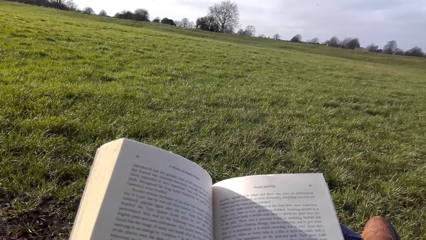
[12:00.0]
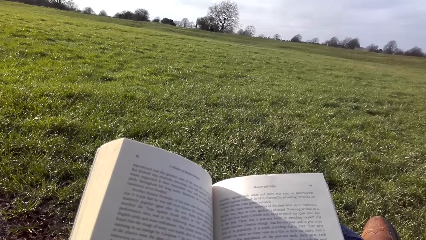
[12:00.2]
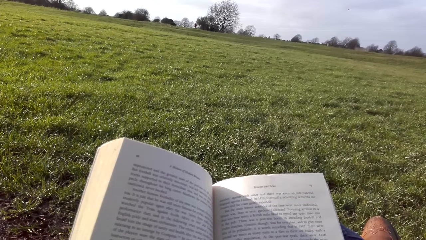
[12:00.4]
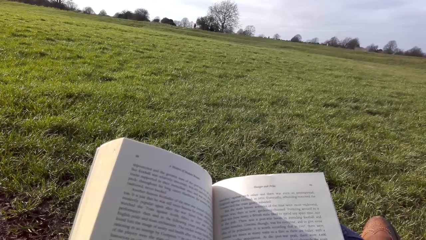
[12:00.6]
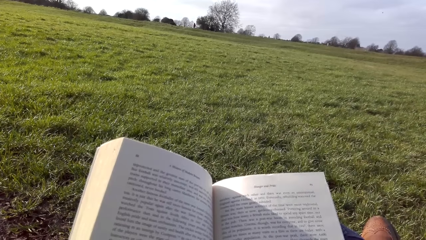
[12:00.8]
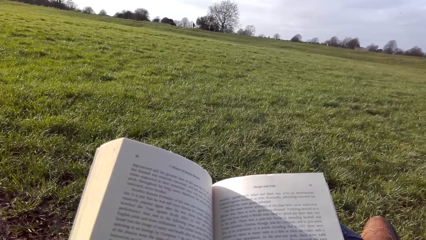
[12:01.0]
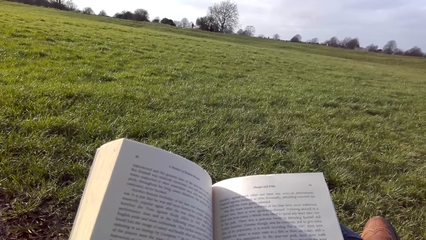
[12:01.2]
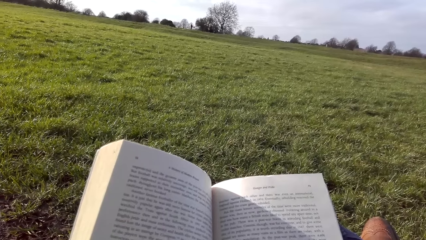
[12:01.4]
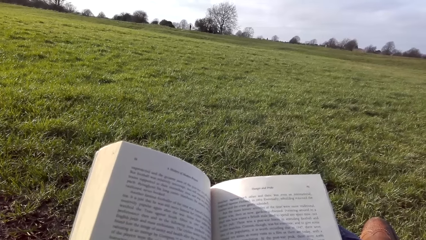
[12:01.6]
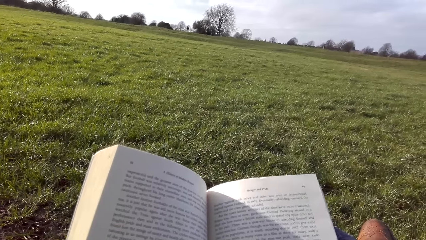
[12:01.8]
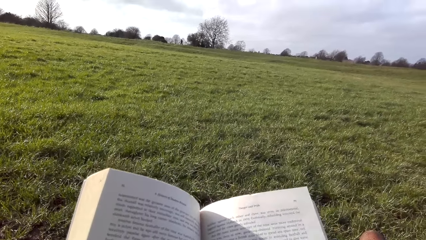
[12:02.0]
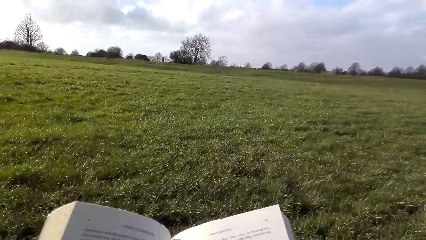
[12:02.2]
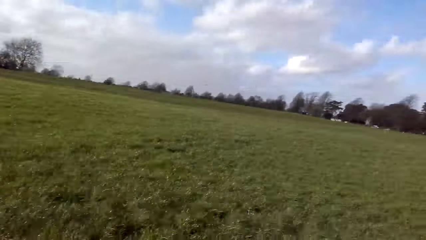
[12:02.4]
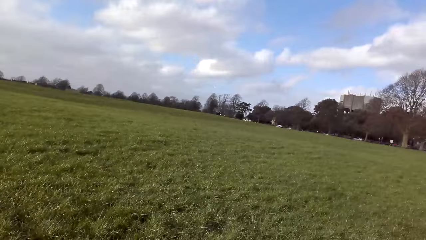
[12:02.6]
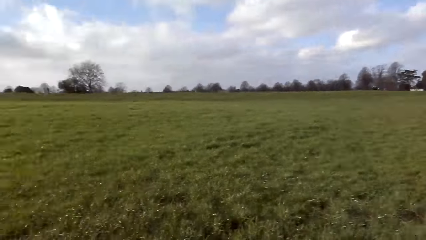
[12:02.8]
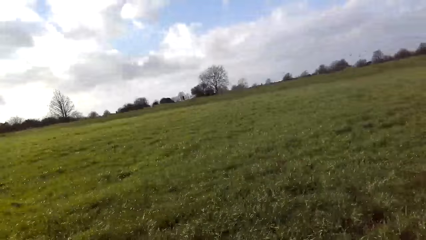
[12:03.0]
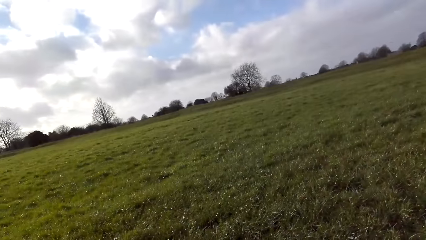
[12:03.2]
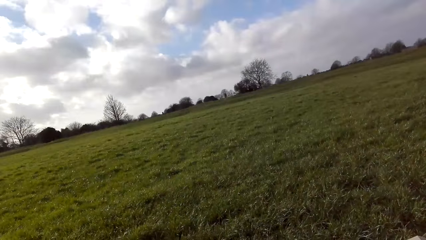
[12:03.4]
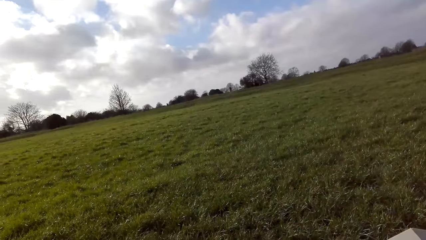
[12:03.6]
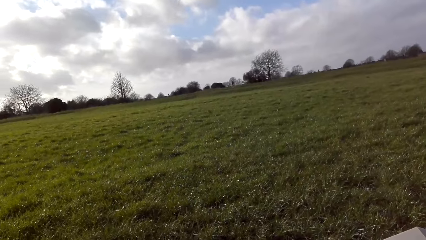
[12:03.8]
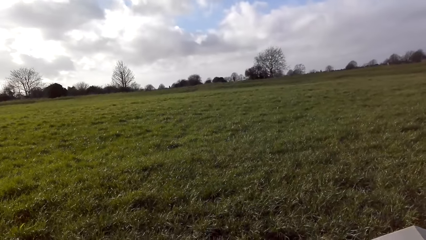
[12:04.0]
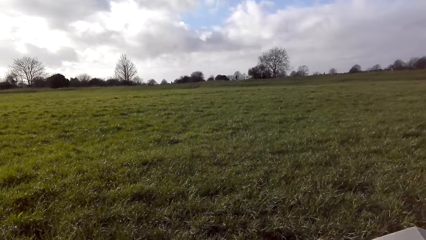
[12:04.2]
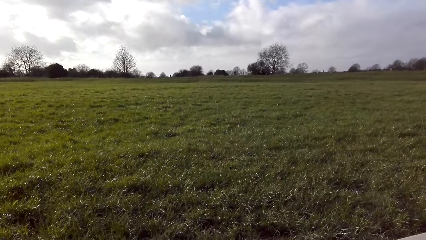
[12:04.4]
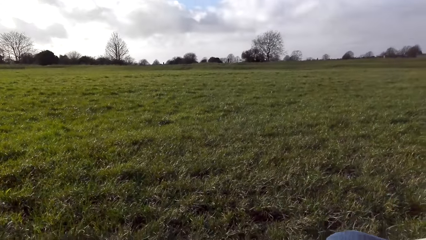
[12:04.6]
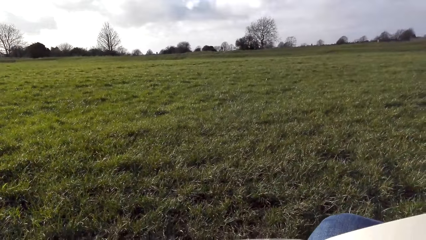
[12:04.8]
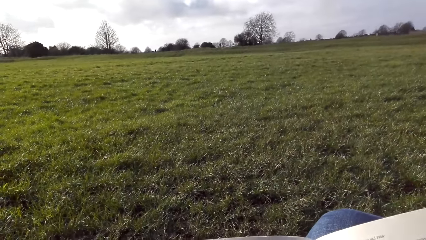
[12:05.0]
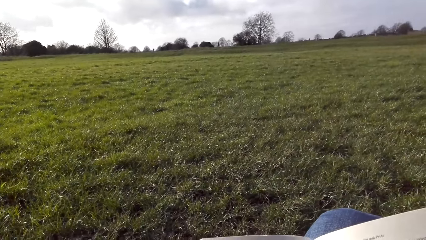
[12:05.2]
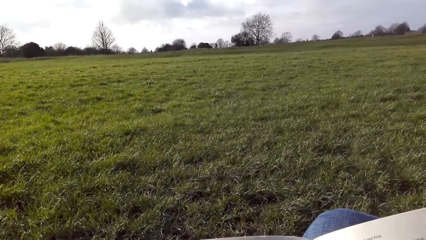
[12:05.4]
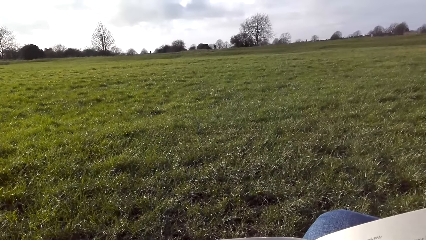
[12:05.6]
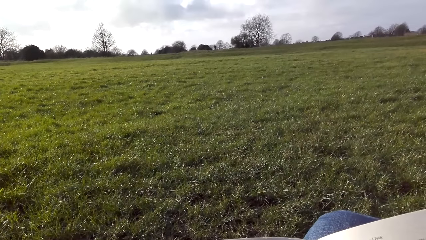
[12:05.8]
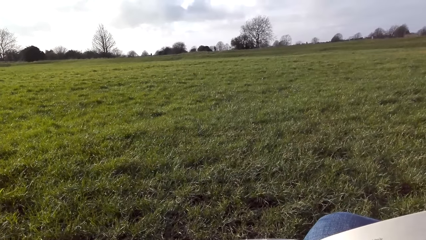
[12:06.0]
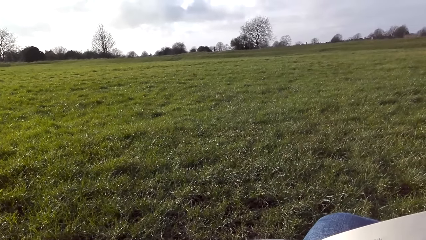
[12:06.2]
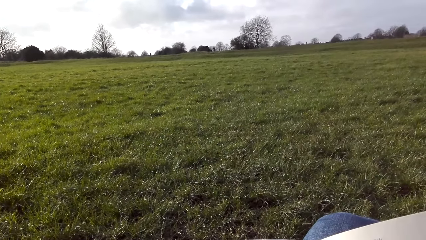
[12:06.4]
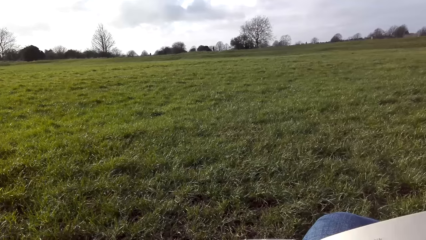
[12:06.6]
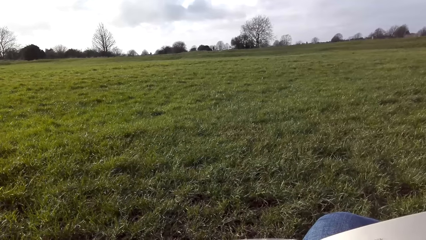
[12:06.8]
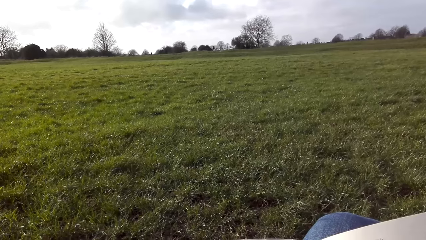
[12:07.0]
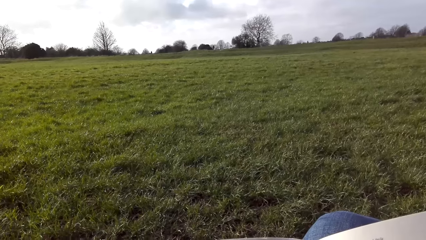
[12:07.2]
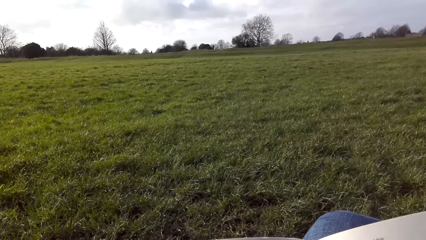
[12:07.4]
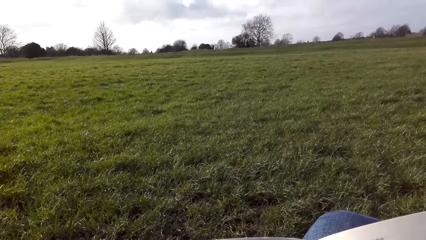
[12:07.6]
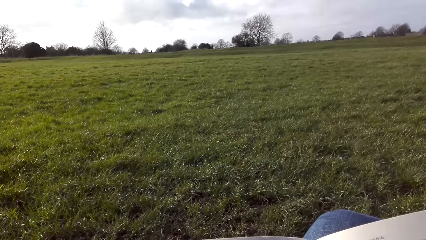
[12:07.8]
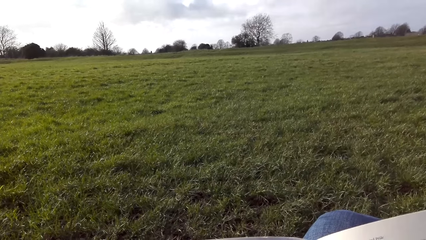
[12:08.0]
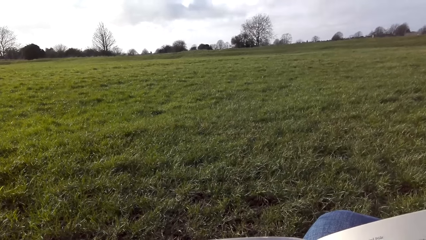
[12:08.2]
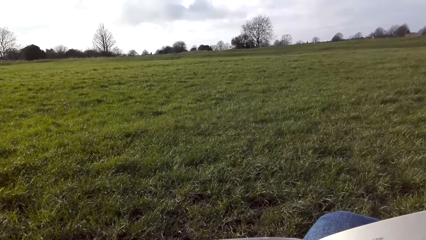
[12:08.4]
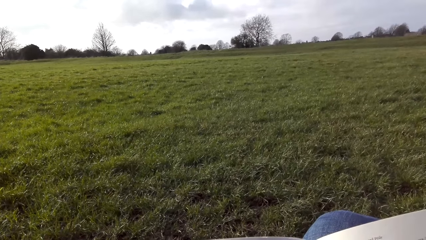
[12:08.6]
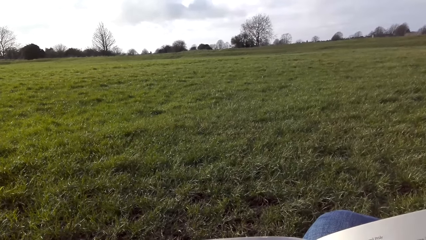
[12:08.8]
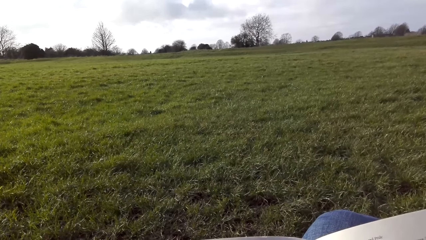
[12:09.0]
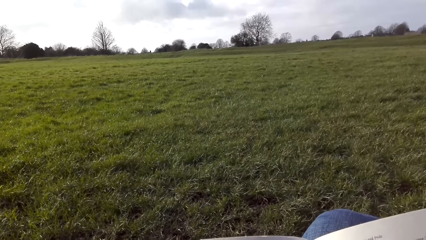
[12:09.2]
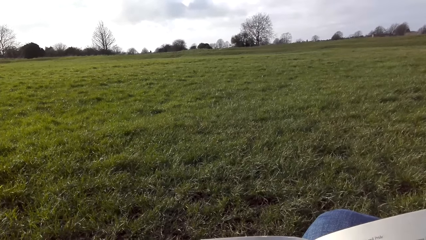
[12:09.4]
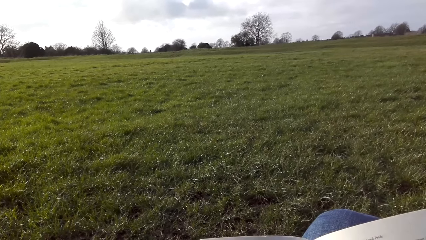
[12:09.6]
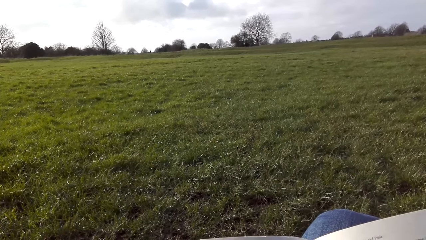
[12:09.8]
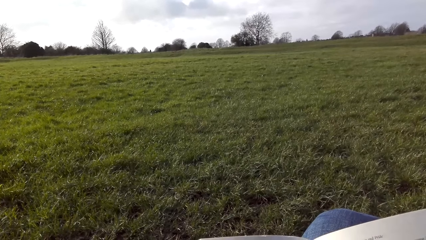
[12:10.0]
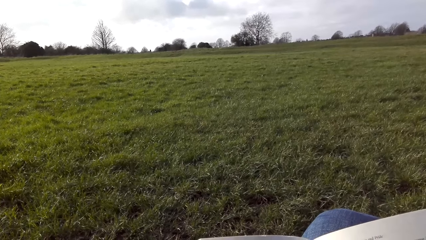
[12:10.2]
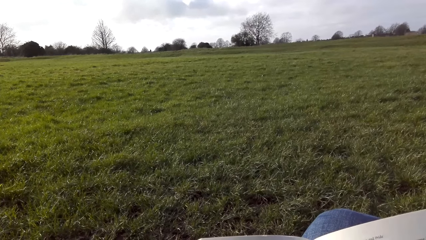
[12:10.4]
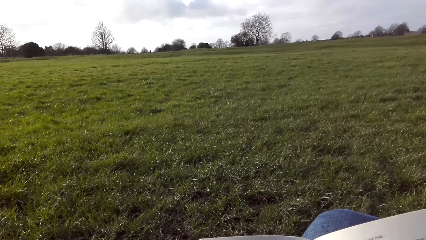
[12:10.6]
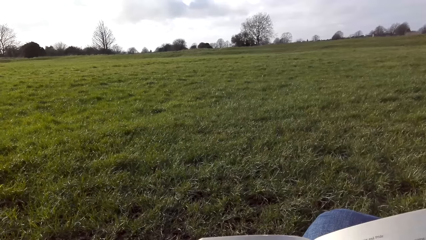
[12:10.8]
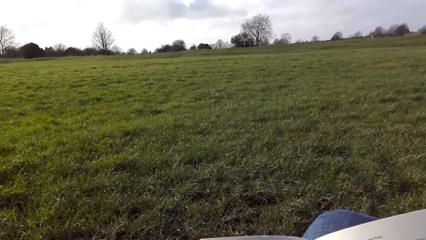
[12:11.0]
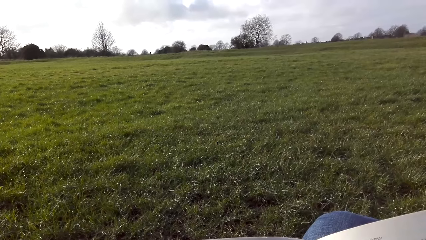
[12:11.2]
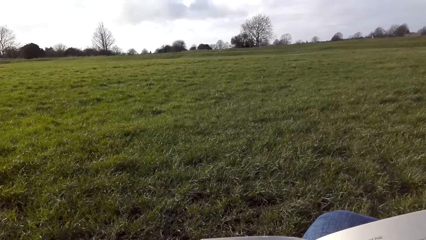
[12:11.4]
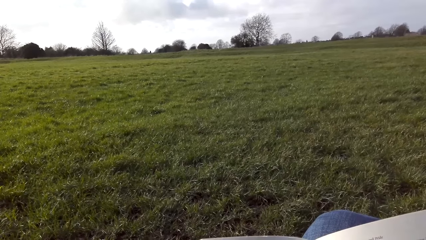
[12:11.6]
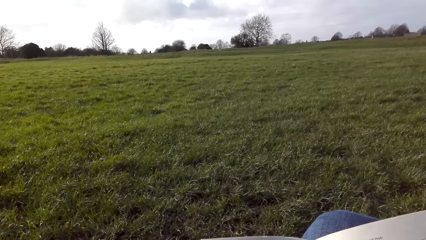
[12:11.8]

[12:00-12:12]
The camera wearer stares around. They read a book.

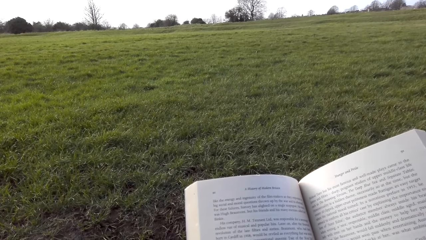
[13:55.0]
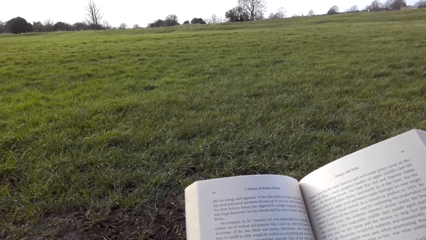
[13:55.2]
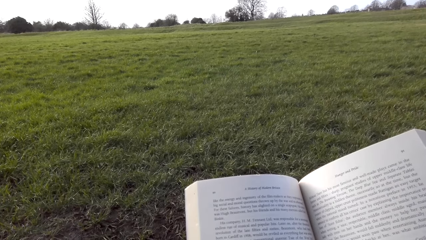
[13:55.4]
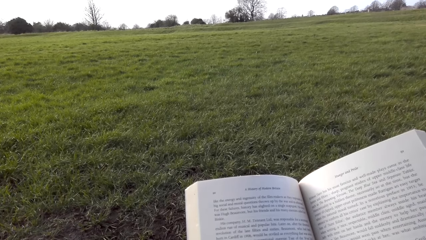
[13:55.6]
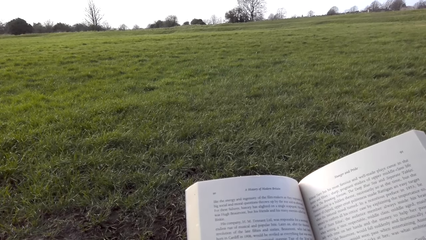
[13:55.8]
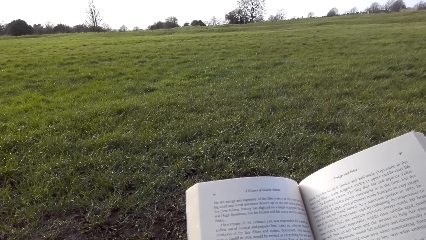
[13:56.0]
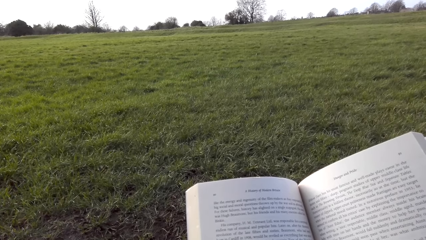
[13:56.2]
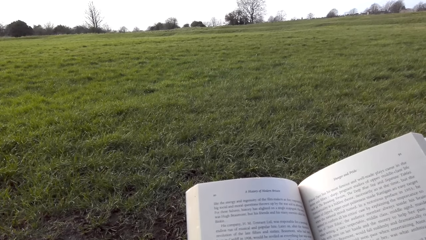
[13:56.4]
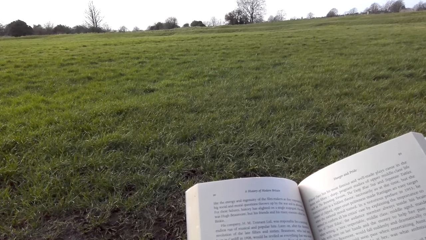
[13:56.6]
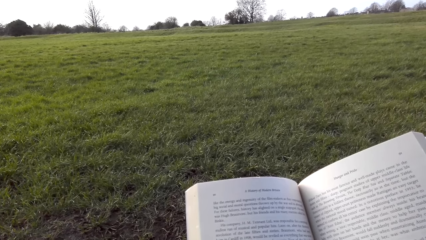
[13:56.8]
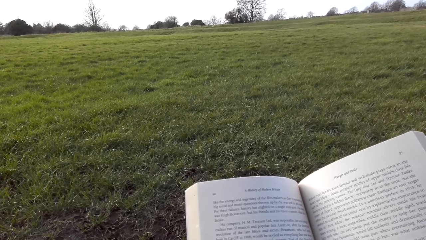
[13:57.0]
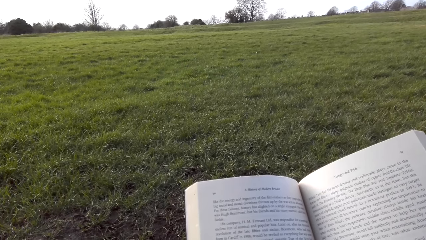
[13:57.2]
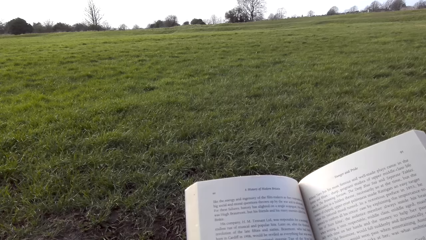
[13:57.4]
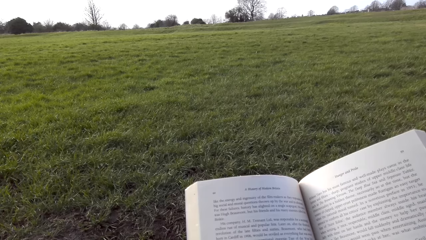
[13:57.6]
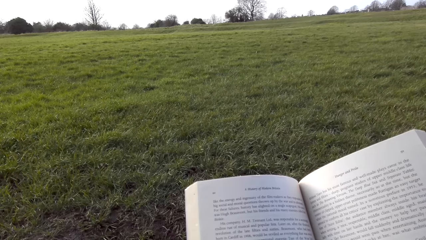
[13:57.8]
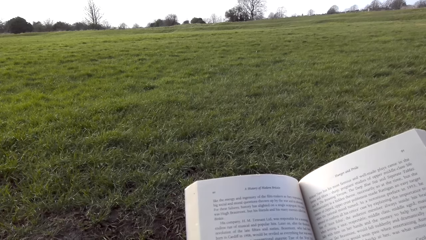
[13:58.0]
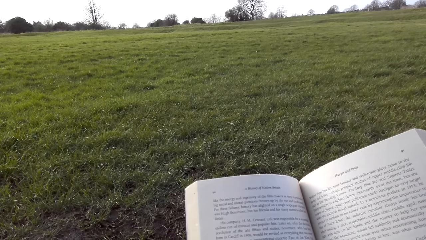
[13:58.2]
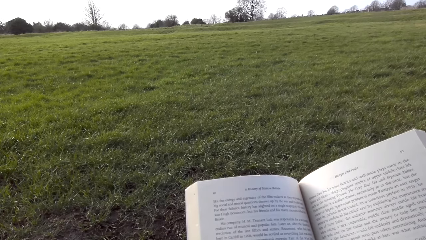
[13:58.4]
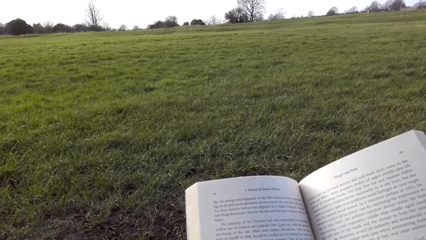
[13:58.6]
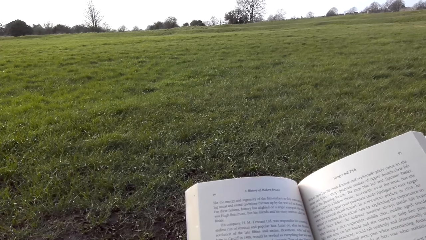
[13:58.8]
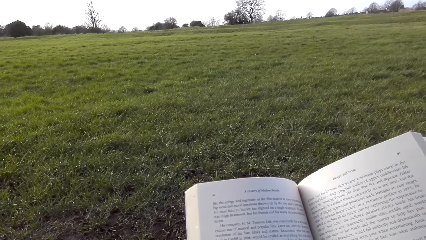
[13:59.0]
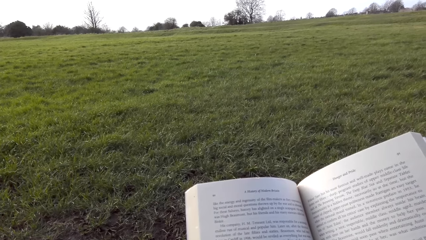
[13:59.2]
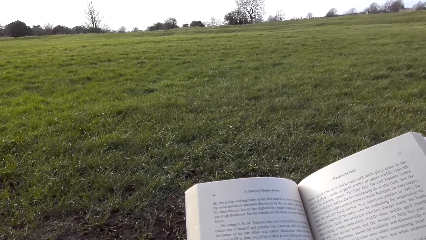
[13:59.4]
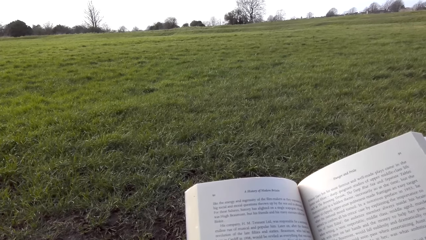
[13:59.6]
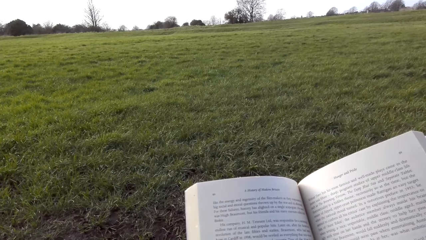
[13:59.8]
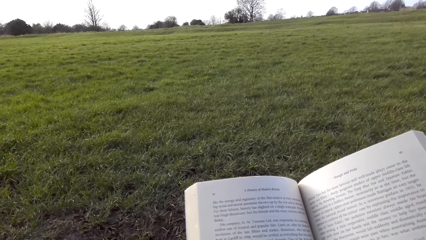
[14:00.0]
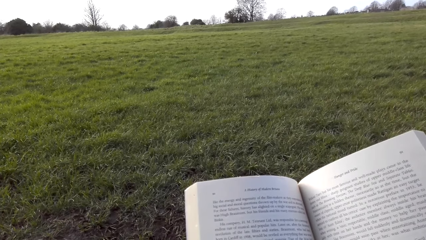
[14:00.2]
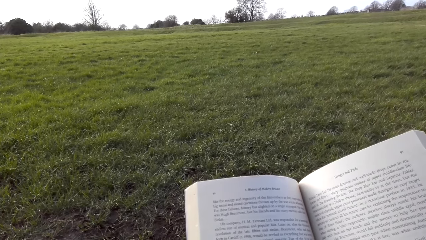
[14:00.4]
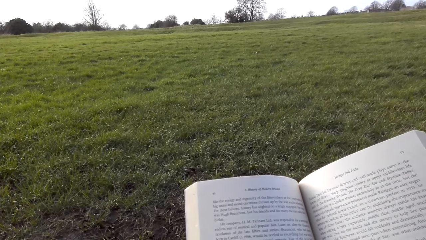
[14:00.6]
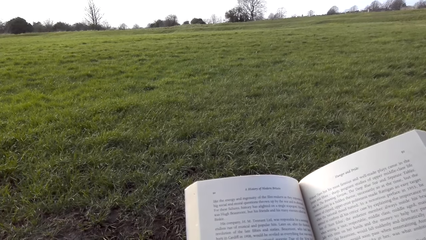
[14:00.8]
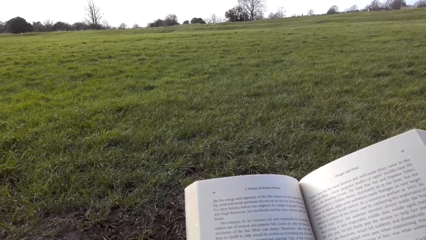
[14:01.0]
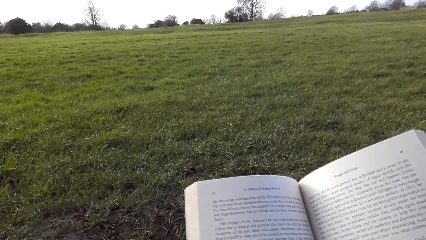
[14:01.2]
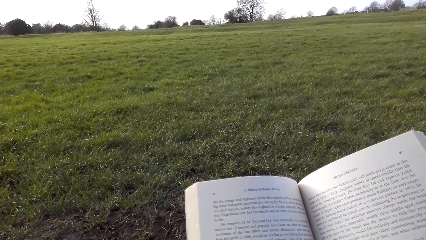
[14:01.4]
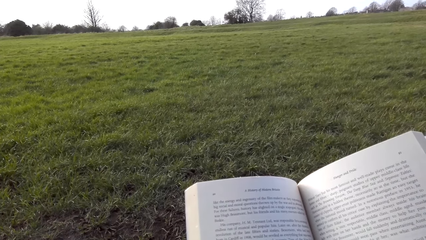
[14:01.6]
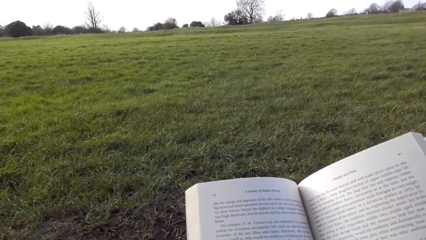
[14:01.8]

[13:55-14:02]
The camera wearer reads the novel.
